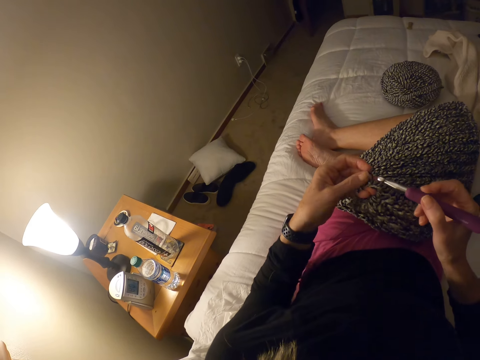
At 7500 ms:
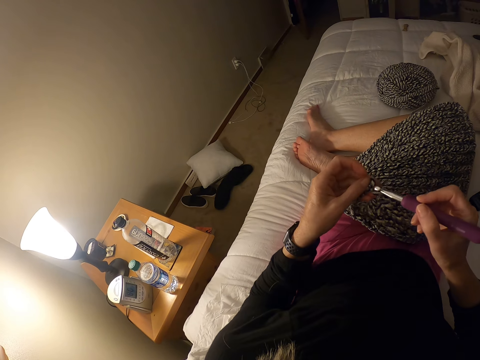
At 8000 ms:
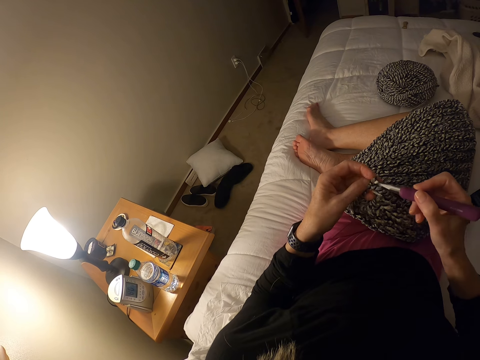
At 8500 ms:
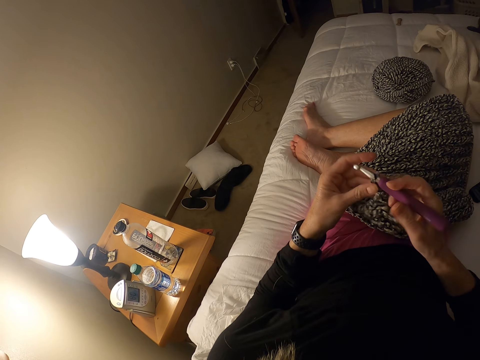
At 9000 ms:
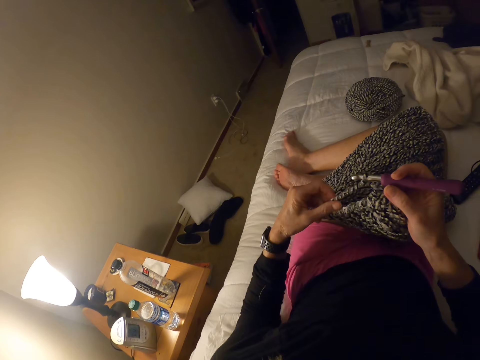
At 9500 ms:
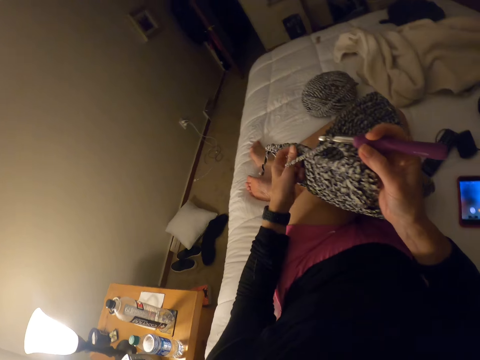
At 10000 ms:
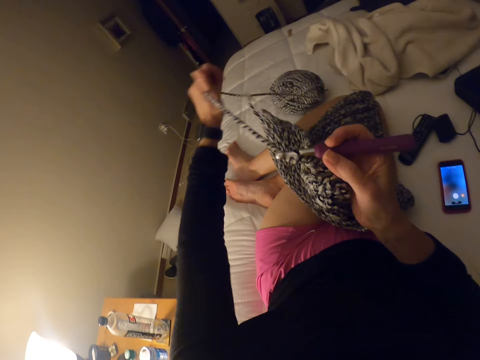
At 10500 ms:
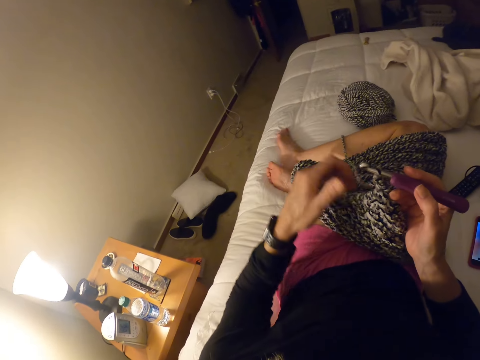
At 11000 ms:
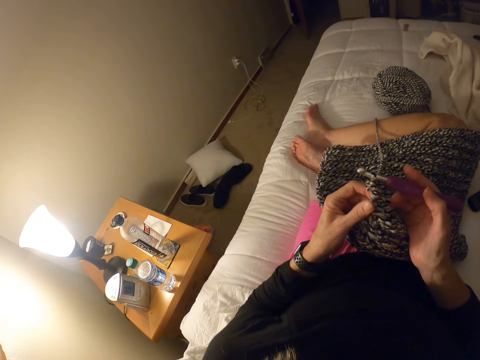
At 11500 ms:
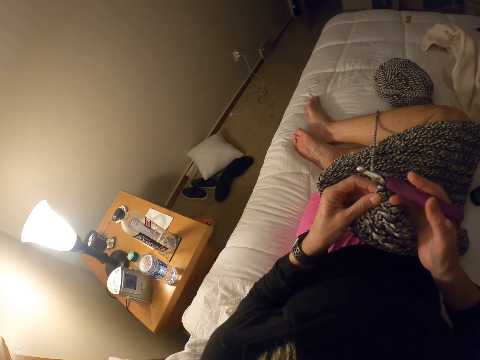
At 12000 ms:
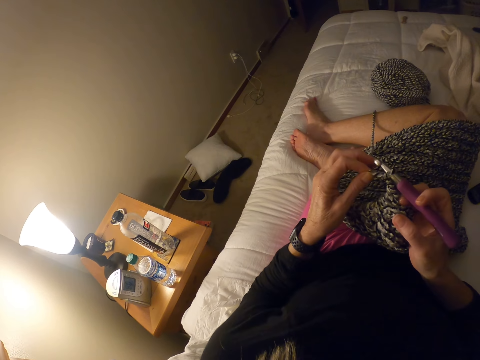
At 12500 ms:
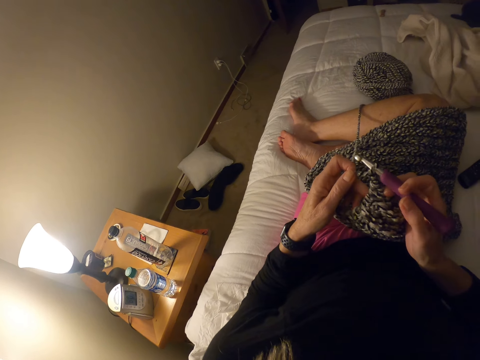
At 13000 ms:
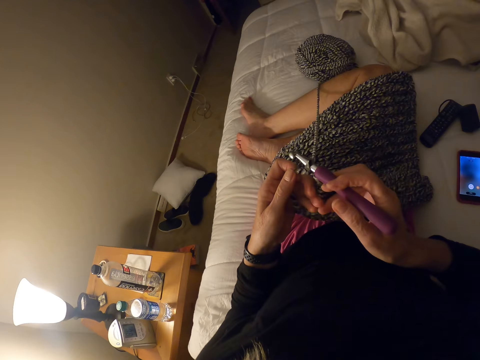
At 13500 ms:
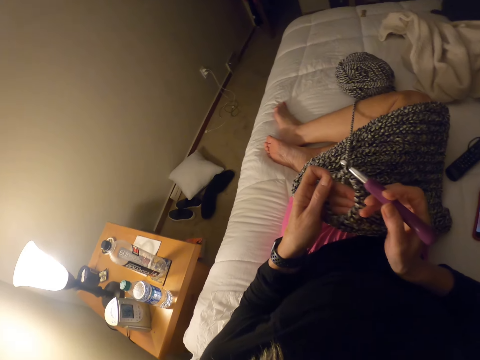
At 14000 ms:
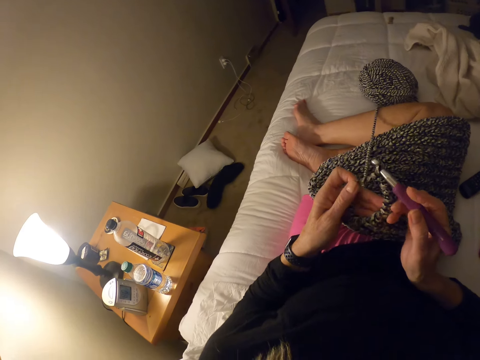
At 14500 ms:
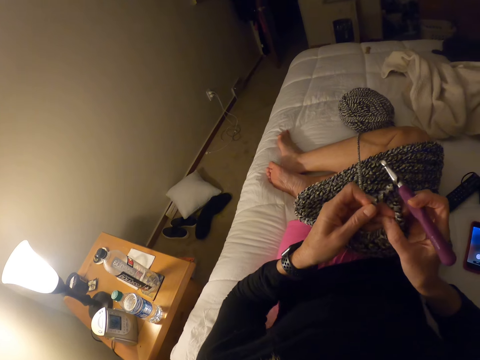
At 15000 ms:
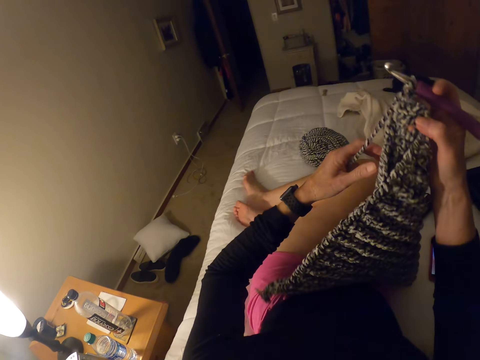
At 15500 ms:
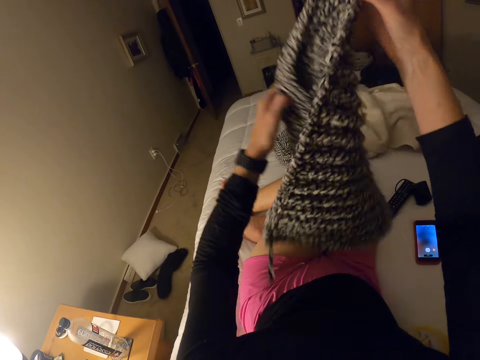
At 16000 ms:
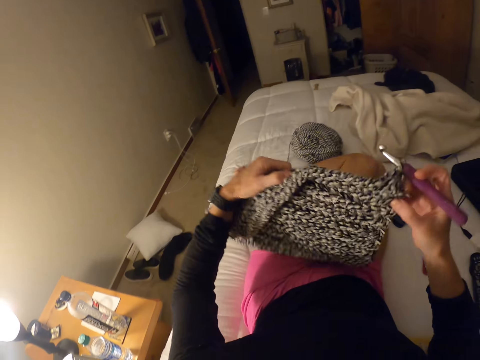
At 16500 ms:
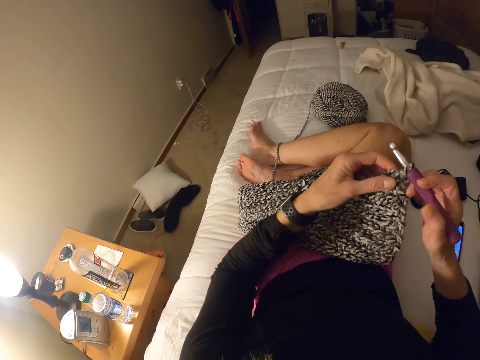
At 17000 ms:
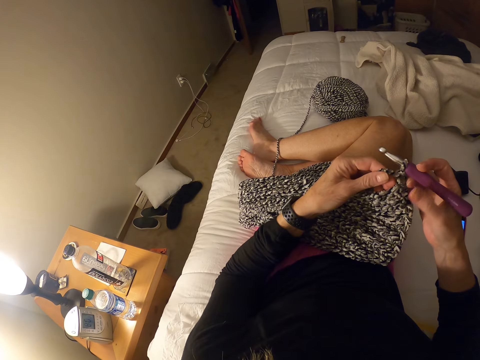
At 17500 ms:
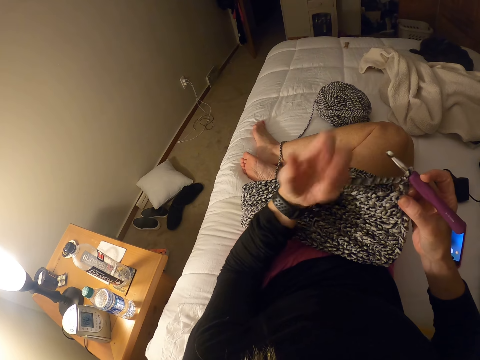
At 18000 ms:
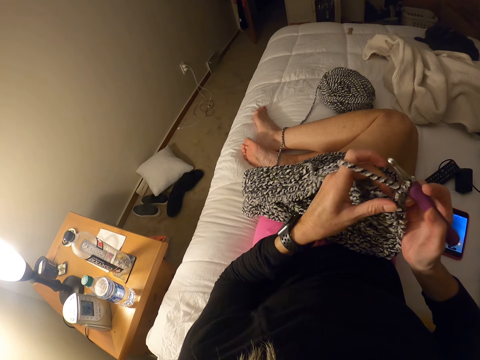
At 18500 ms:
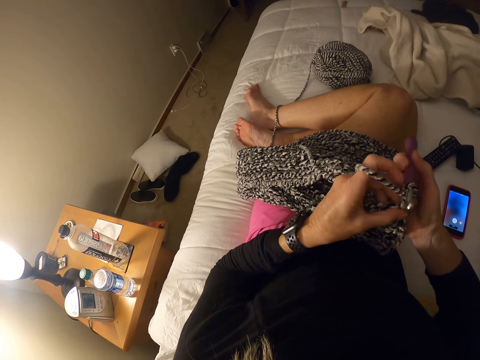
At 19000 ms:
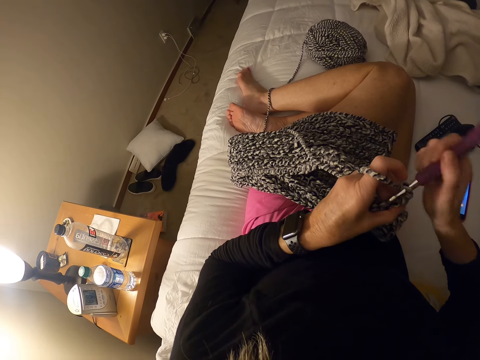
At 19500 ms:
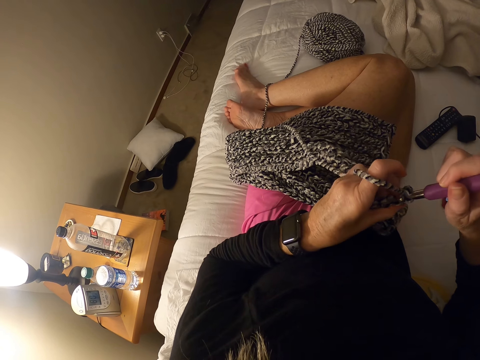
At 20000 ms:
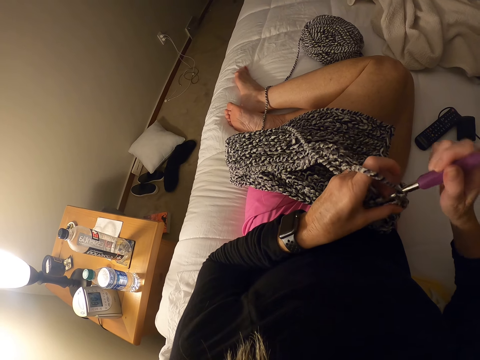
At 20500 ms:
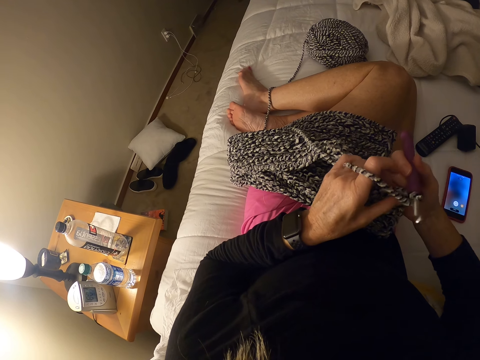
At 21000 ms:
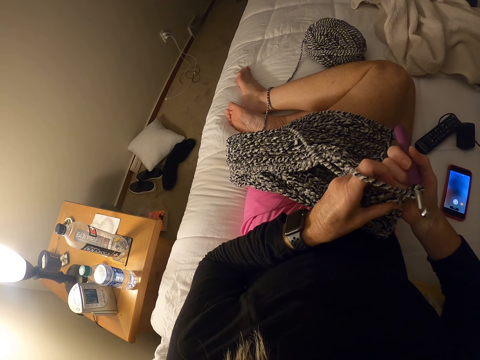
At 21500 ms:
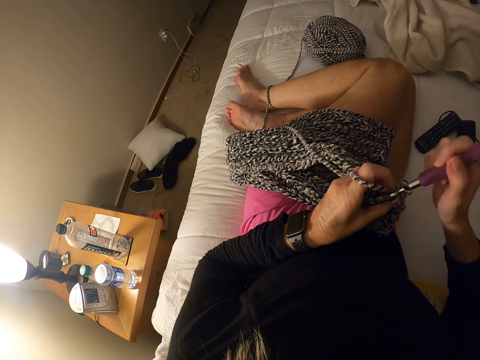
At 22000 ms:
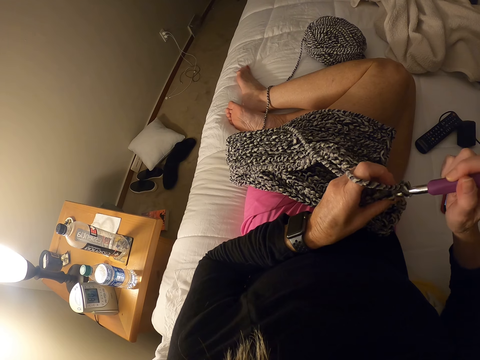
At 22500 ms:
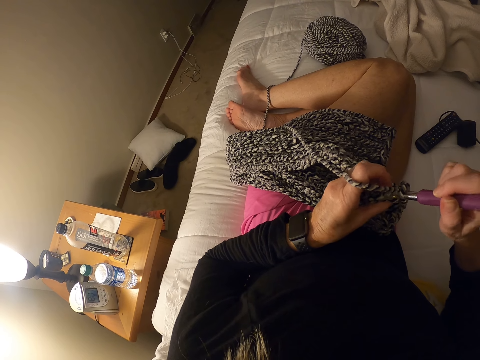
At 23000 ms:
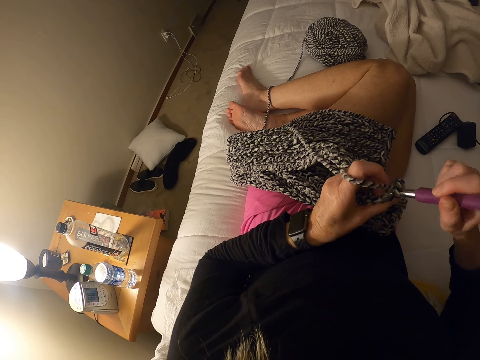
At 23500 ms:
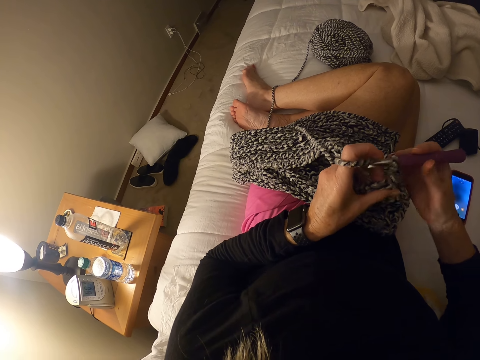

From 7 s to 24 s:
The camera wearer inserts the crochet hook into the crochet or garment. She pulls the thread. She adjusts the crochet with her hands and turns the garment. She winds the thread on her finger. She crochets with the yarn.

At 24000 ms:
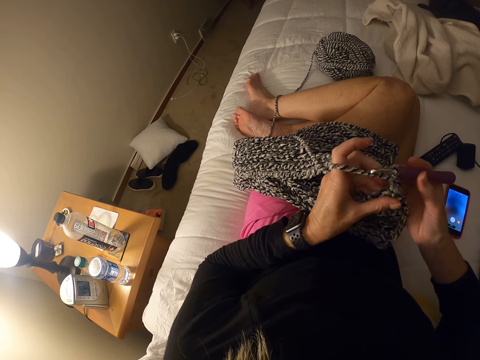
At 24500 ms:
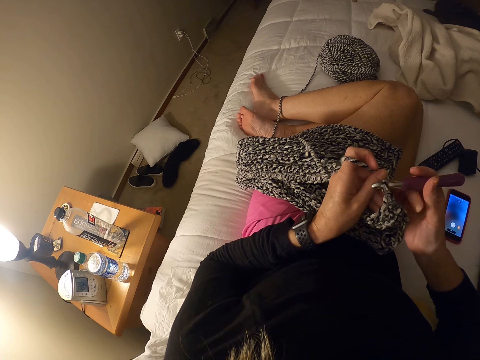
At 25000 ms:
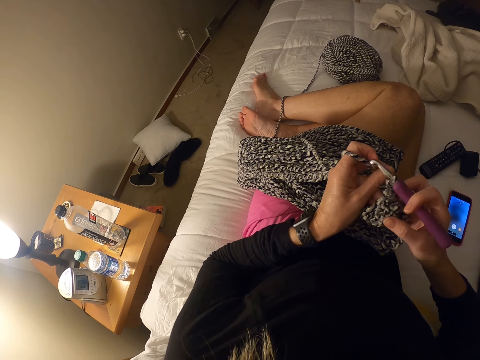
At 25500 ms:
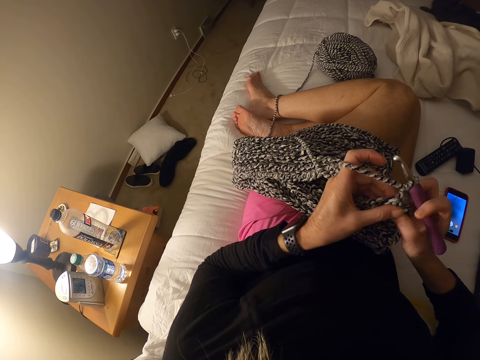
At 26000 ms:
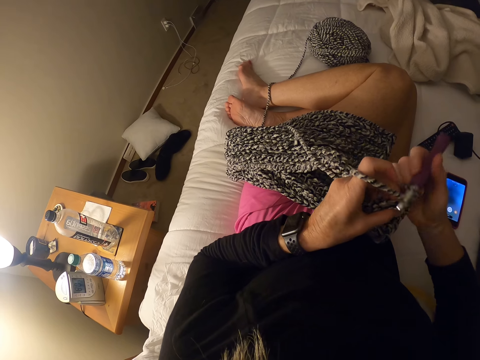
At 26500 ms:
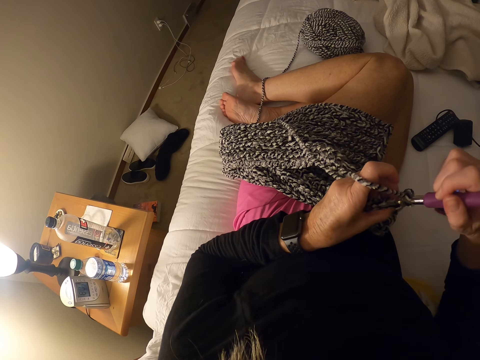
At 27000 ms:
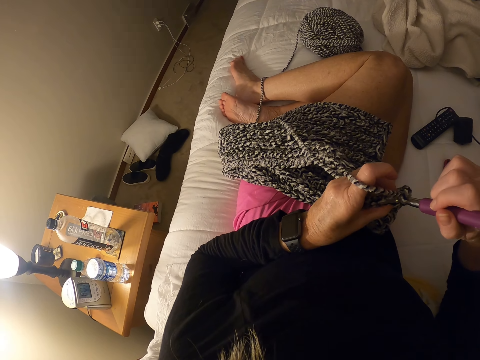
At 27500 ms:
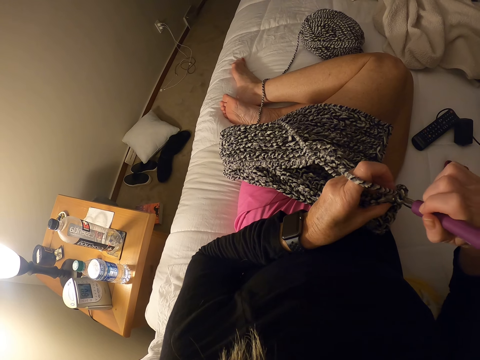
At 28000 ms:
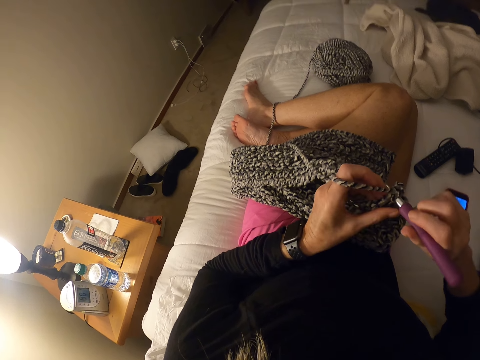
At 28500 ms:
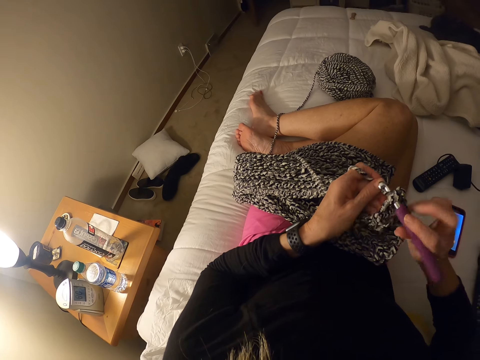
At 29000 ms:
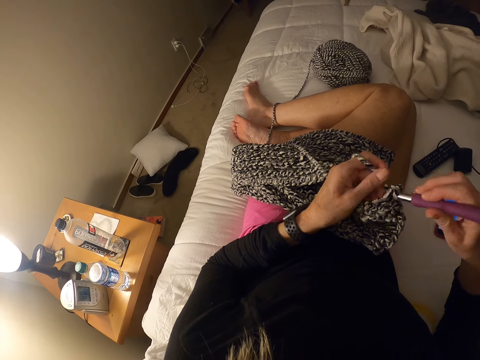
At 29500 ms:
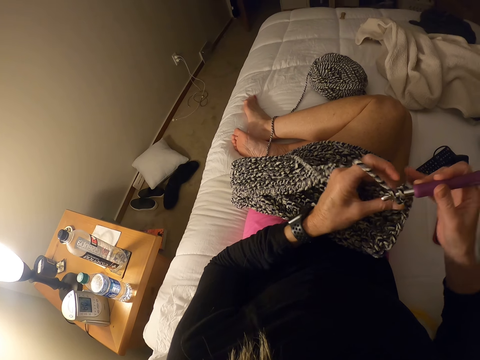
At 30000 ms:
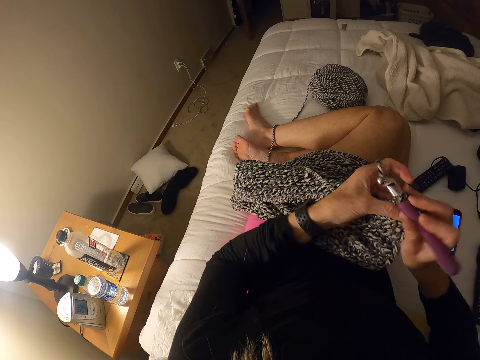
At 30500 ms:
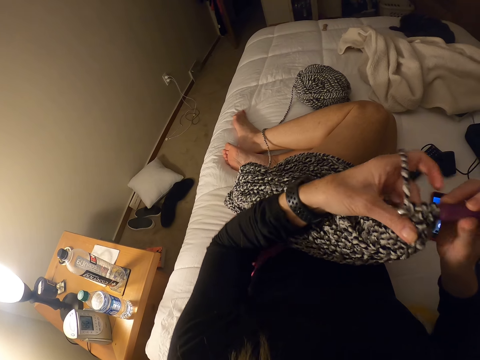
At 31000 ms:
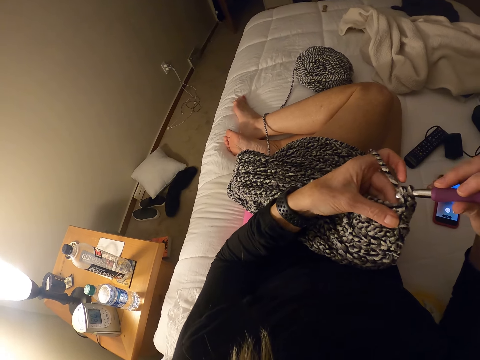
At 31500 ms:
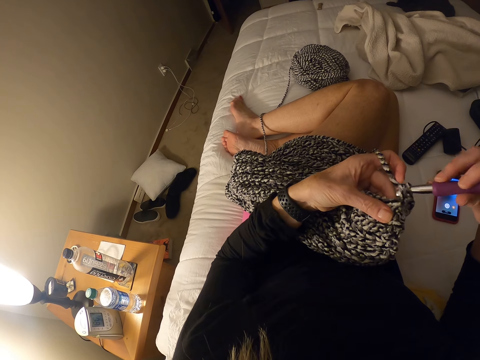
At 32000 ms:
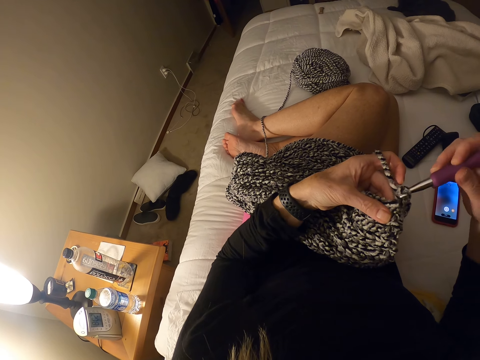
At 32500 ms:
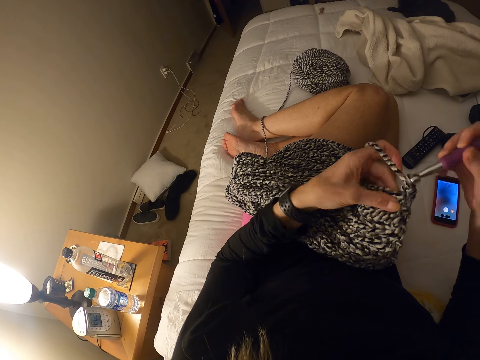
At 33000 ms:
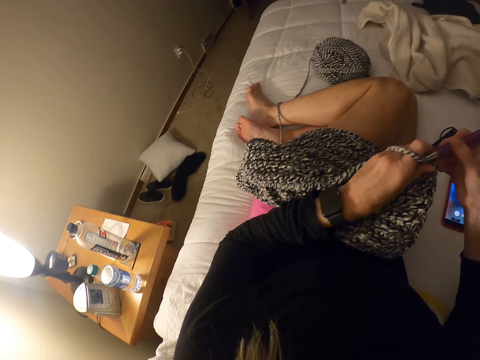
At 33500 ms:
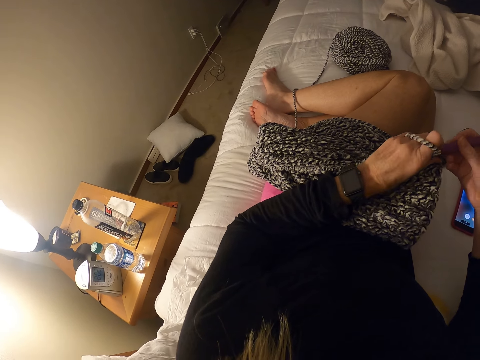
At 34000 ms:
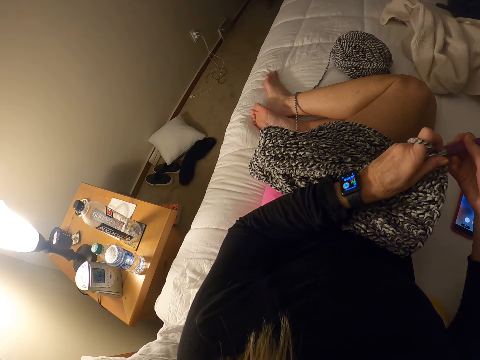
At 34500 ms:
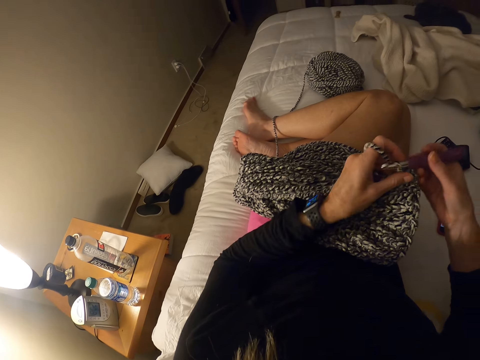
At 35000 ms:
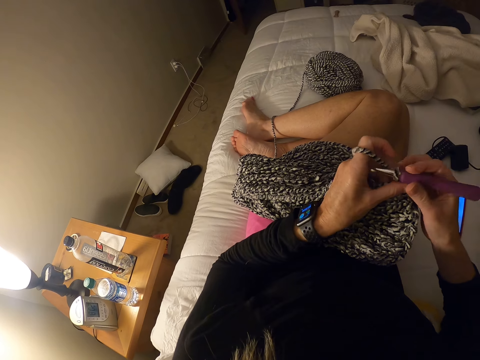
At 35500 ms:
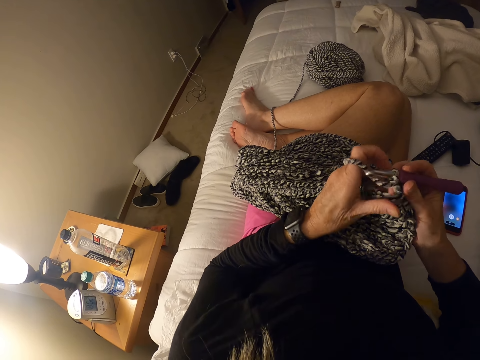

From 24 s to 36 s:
The camera wearer interlocks the thread using the crochet hook.
